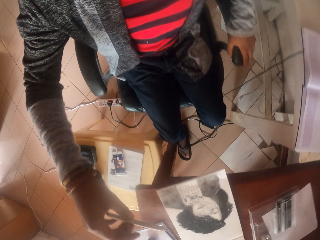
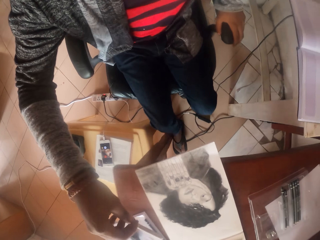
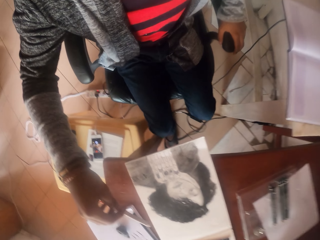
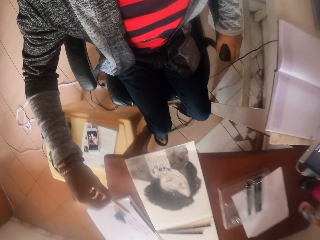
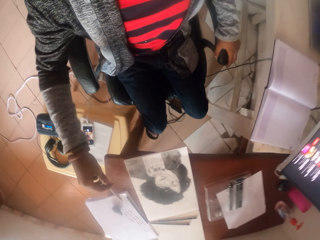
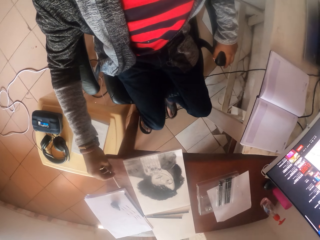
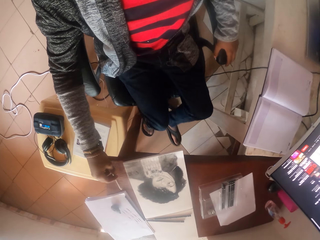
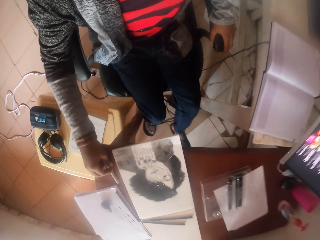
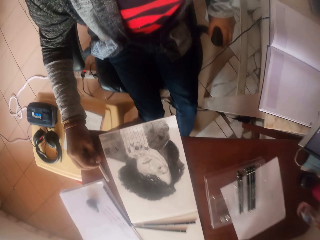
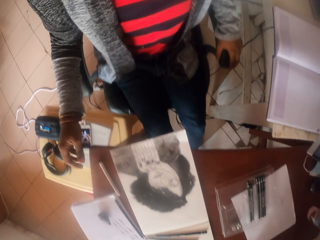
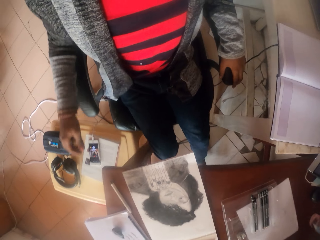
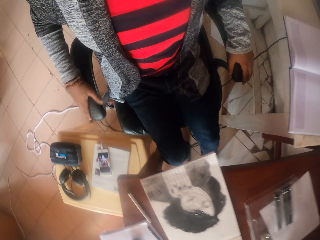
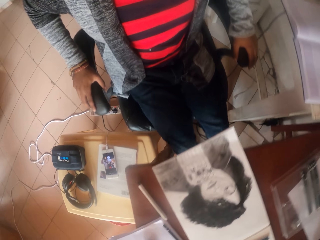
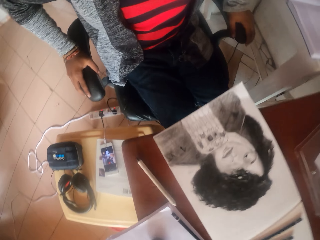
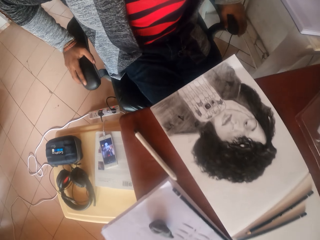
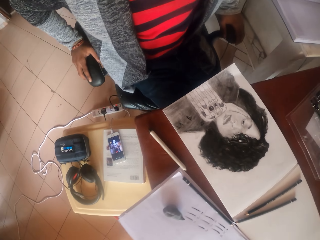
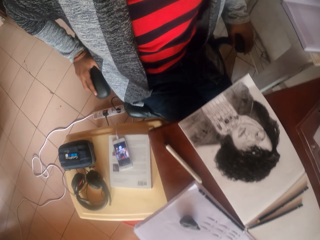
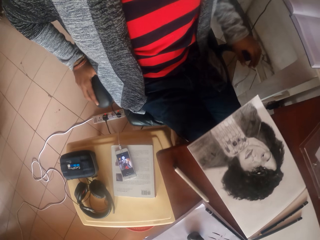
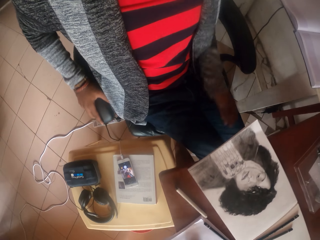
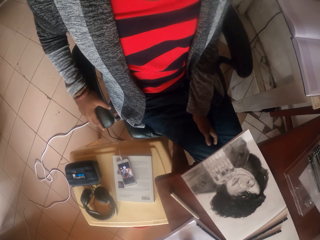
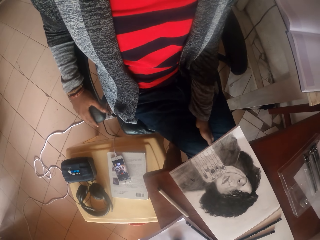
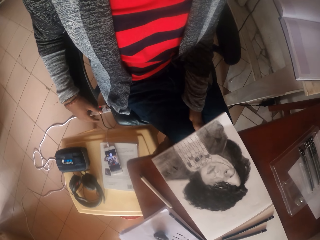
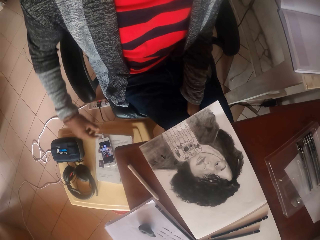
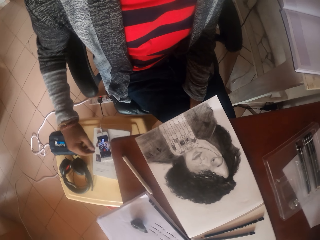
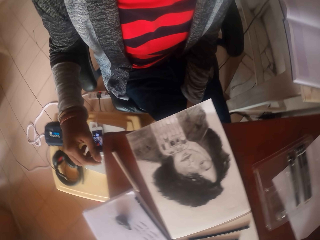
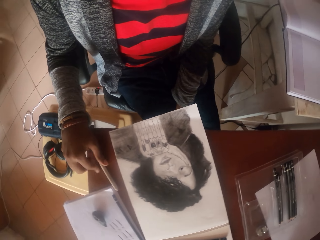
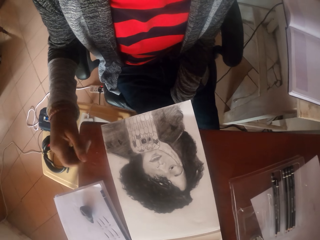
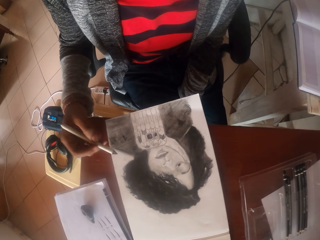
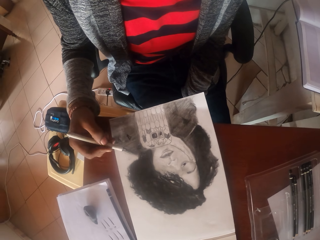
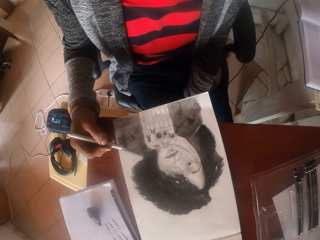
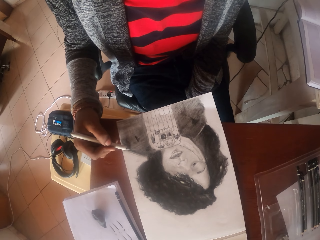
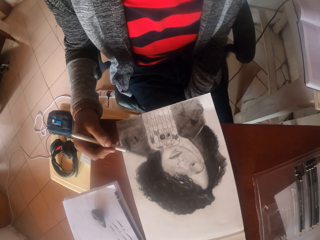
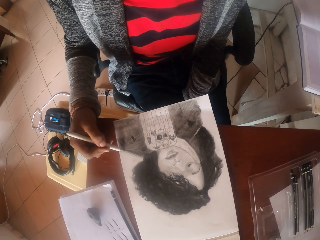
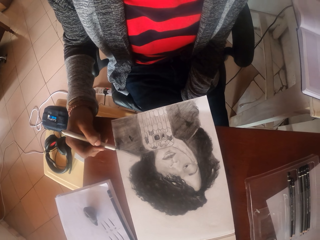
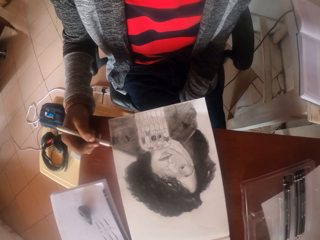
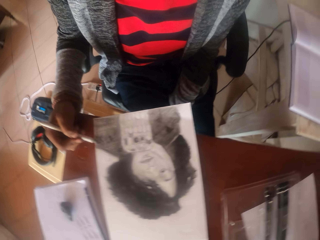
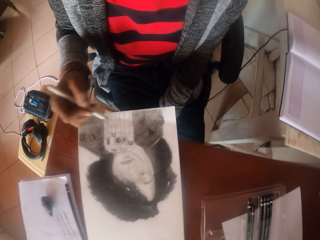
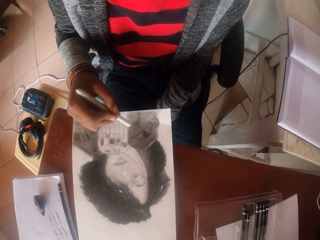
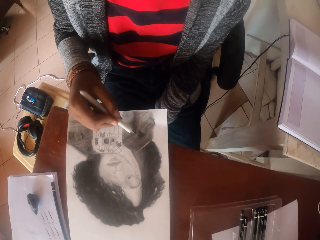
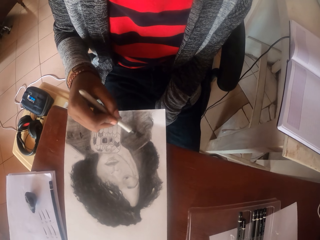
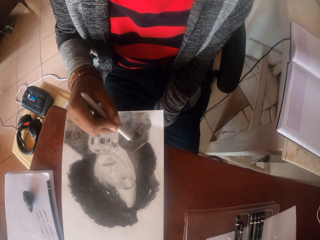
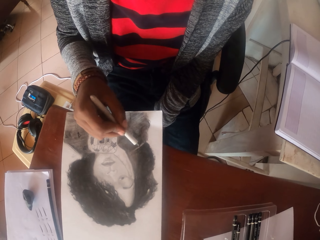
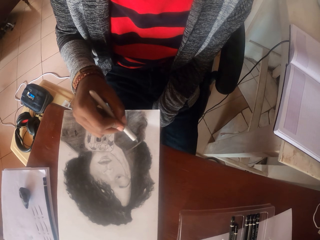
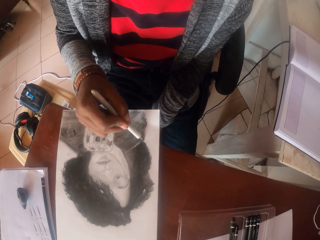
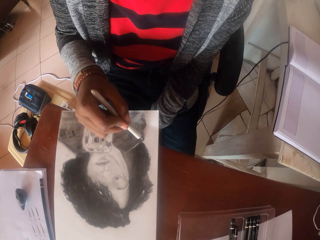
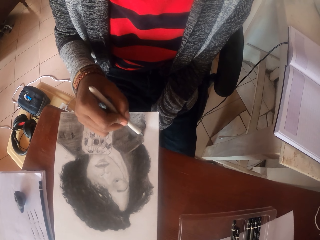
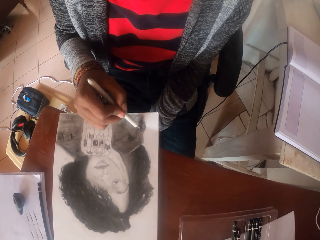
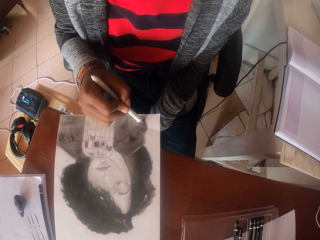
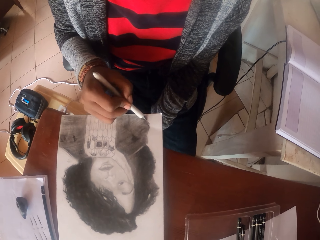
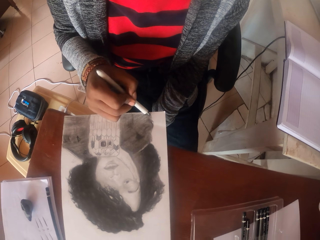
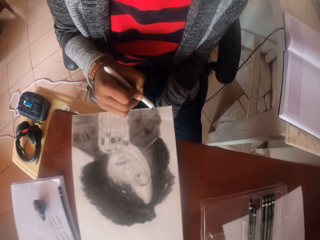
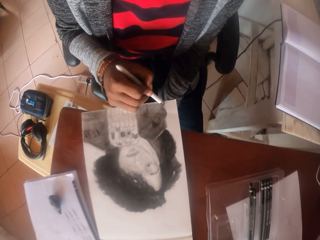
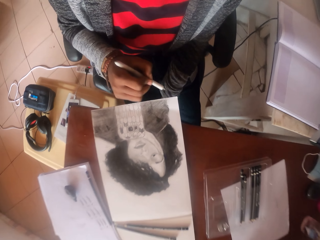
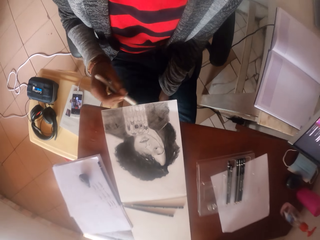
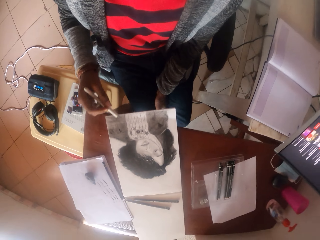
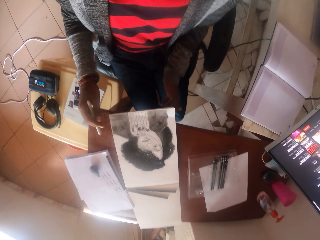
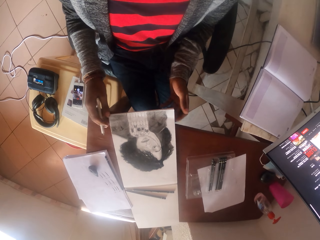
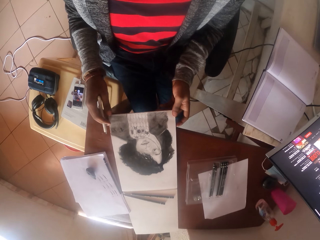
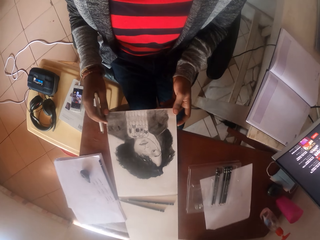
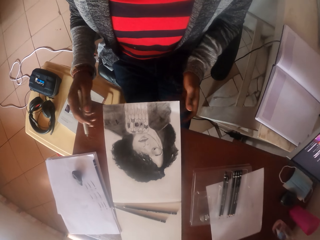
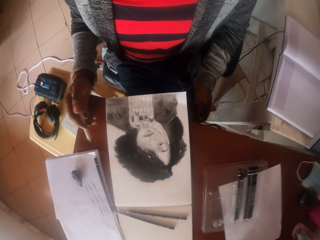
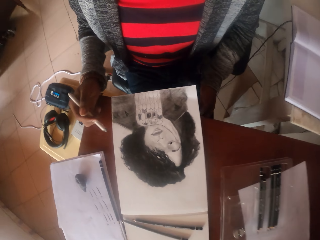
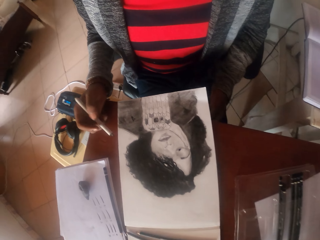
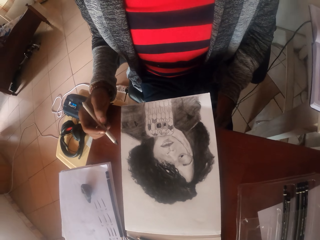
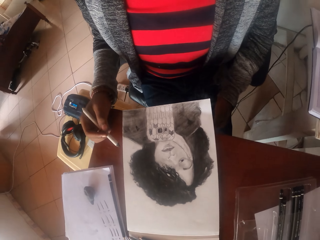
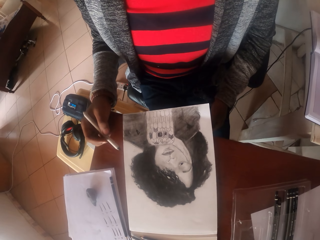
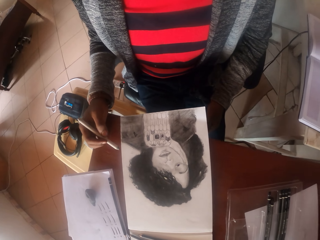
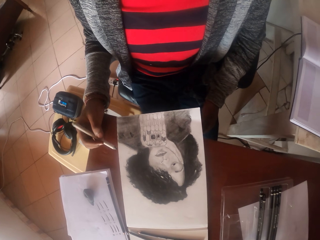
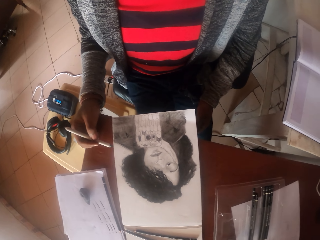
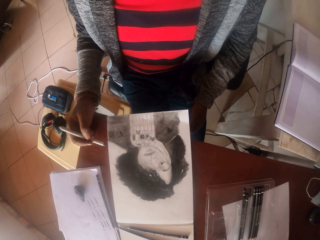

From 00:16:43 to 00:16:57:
The camera wearer places the coloring pen on the table. They pick up the pen from down. They pull the chair. They put the pen on the table. They pick up the coloring pen from the table and color the drawing. They write on the paper. They stare at the drawing.

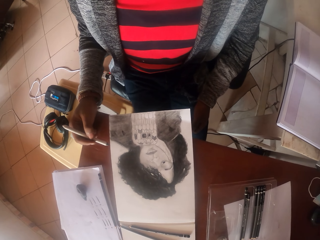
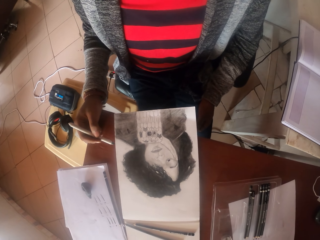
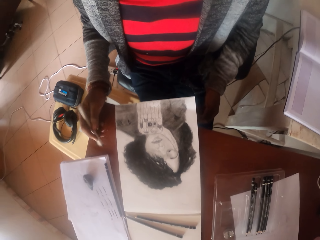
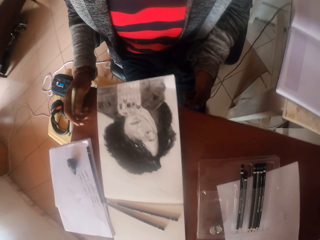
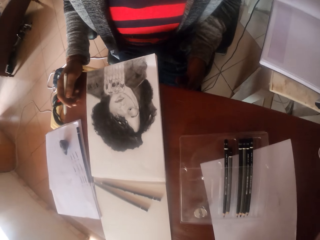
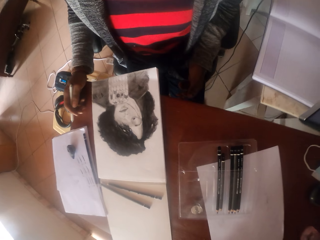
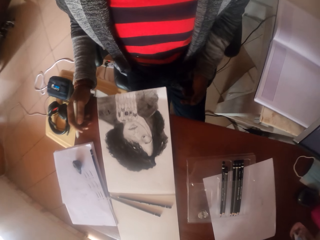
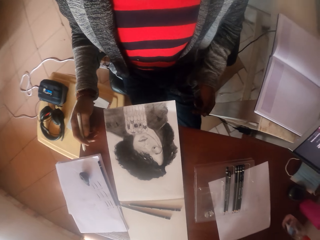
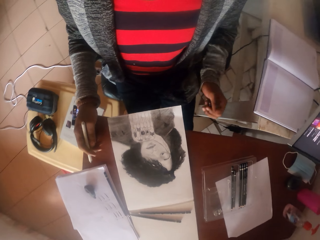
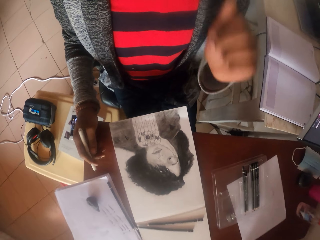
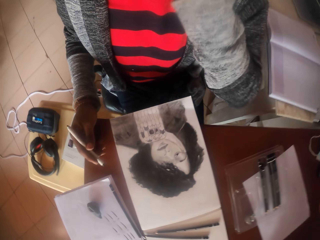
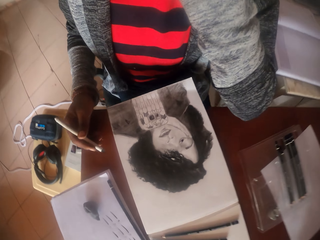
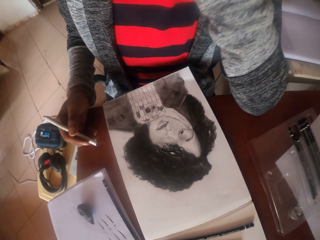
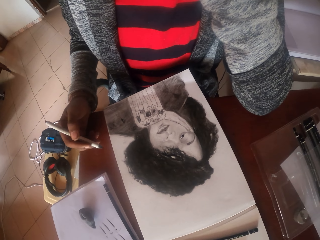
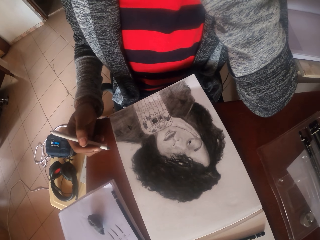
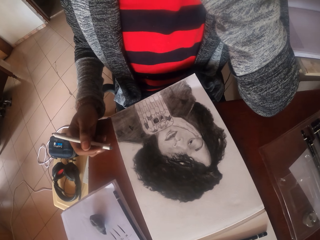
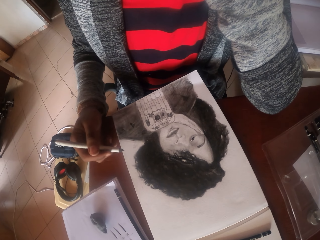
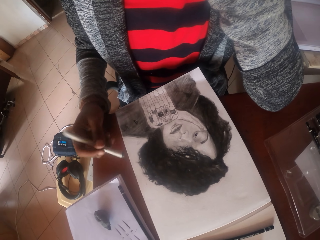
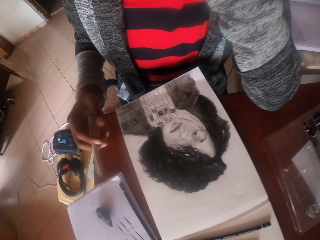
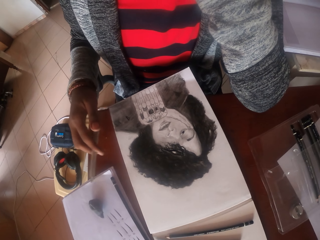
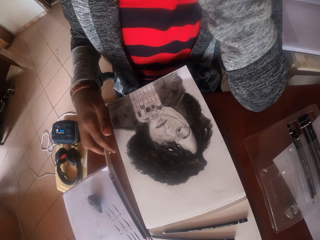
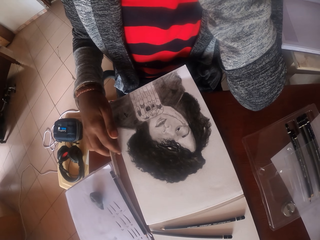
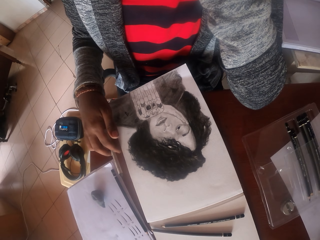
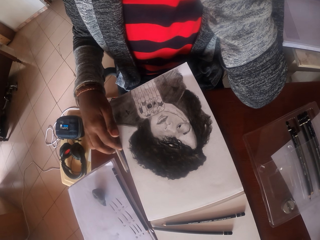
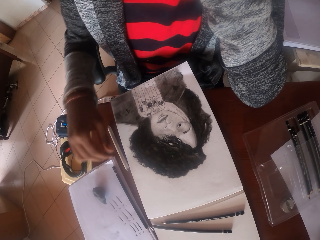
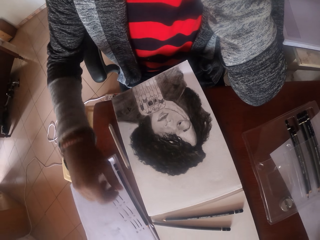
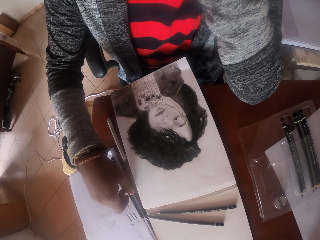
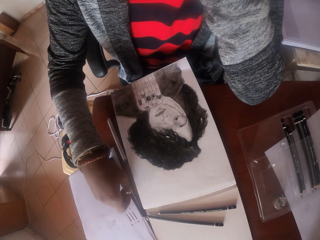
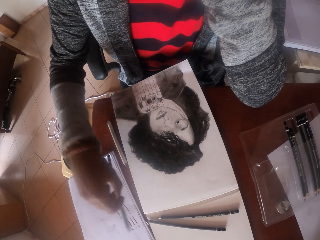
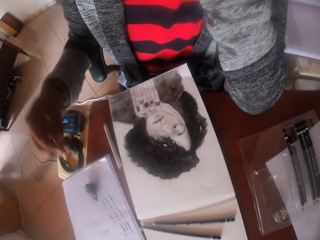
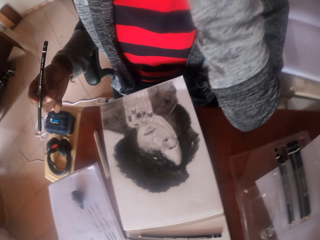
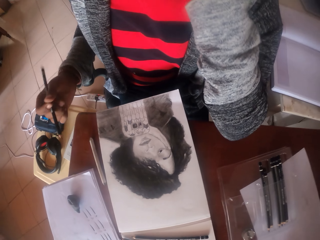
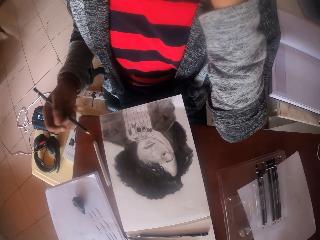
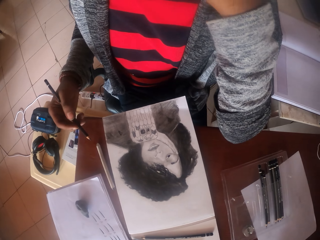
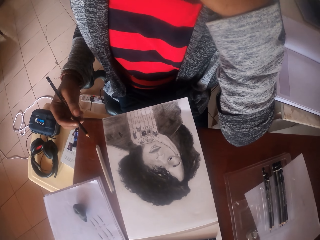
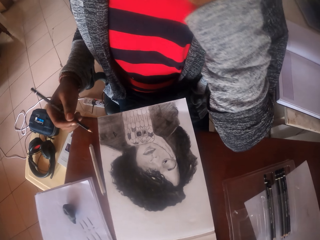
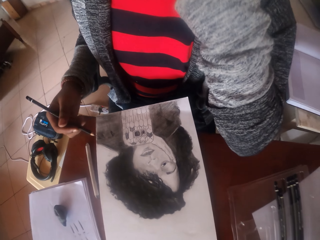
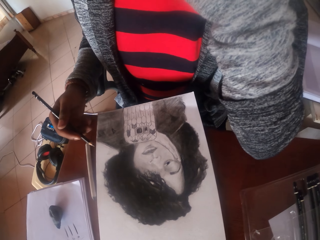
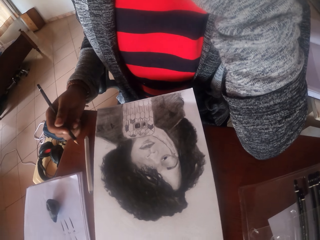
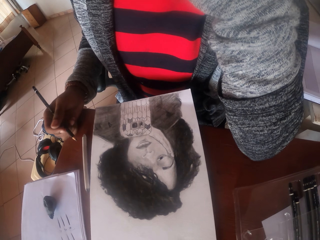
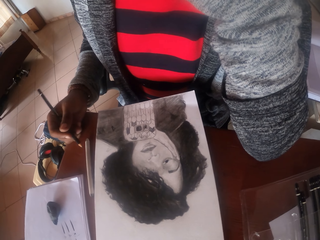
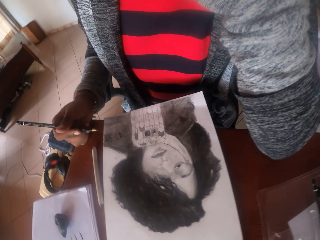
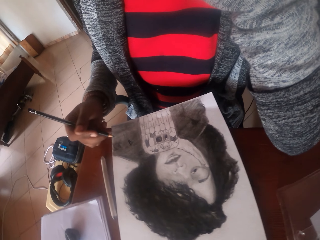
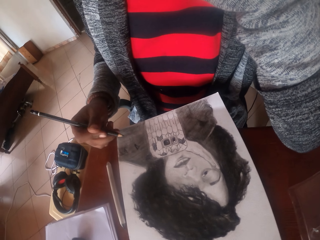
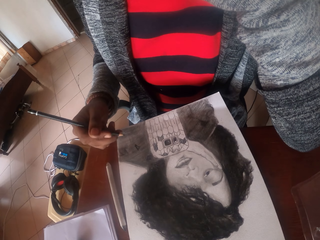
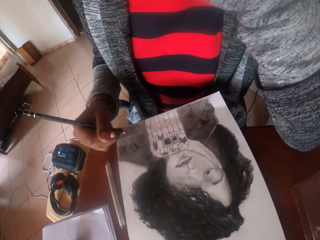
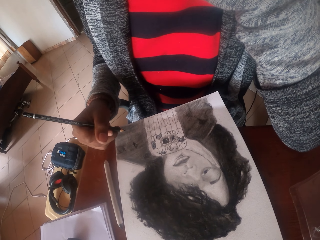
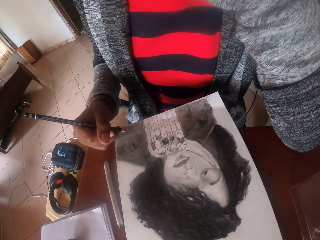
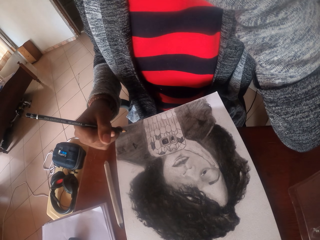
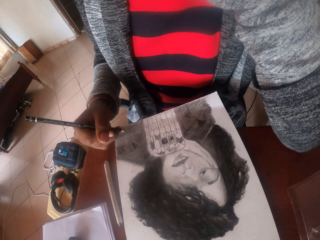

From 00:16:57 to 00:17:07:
The camera wearer looks down. They raise a hand up. They put down the coloring pen on the table. They pick up a pencil from the table. They stare at the drawing.
